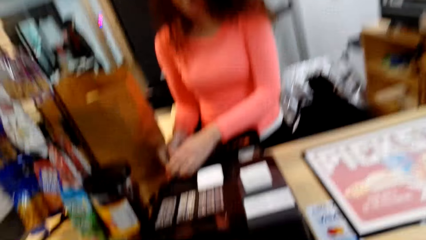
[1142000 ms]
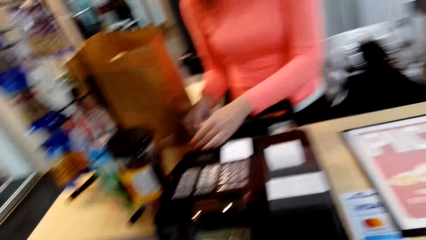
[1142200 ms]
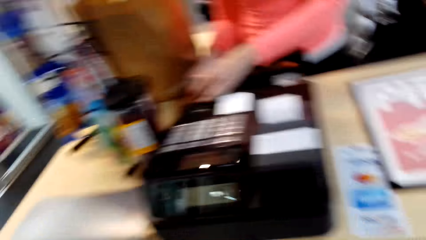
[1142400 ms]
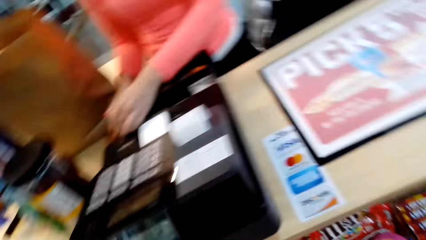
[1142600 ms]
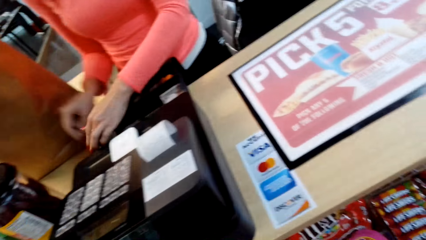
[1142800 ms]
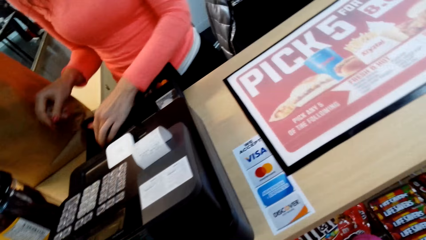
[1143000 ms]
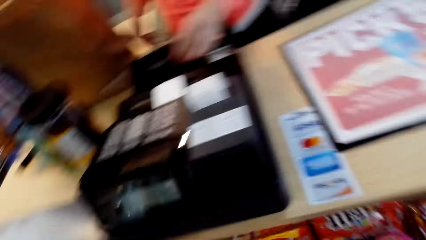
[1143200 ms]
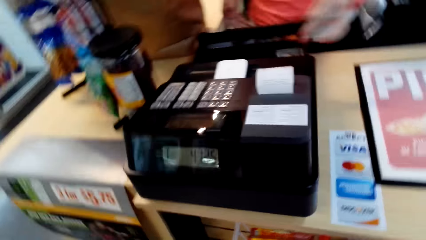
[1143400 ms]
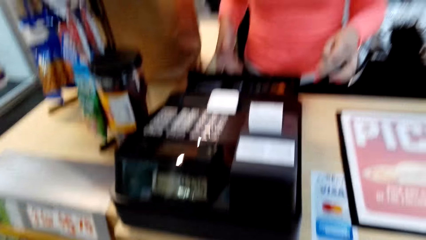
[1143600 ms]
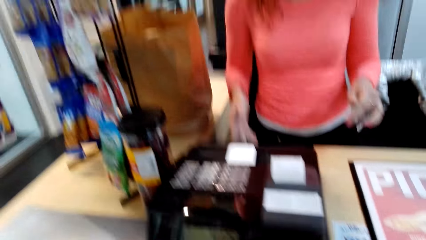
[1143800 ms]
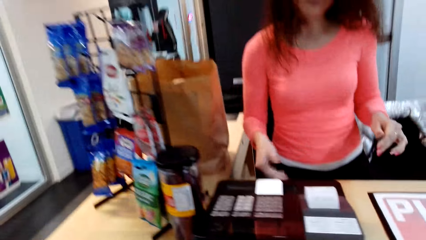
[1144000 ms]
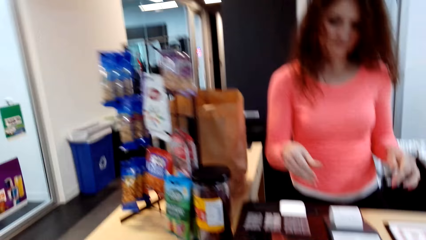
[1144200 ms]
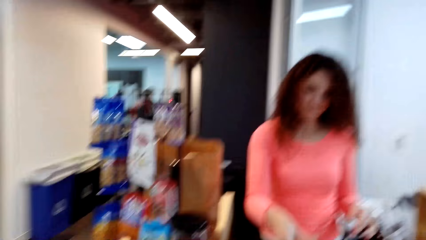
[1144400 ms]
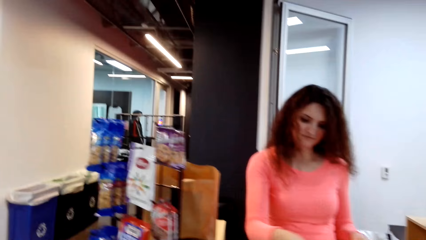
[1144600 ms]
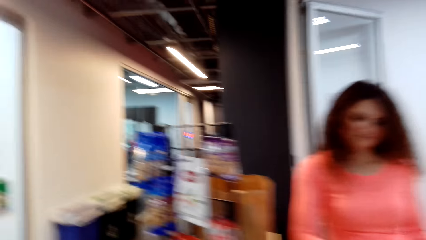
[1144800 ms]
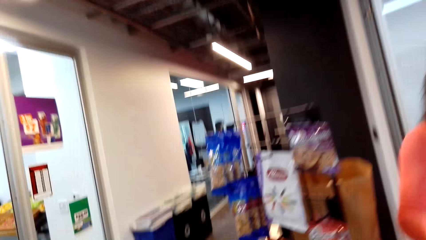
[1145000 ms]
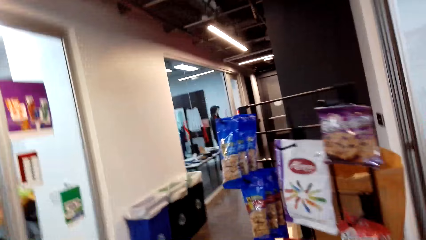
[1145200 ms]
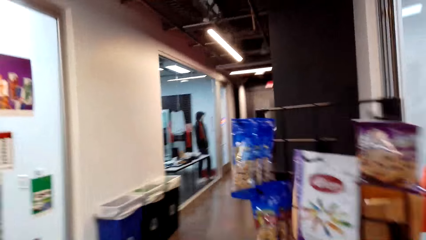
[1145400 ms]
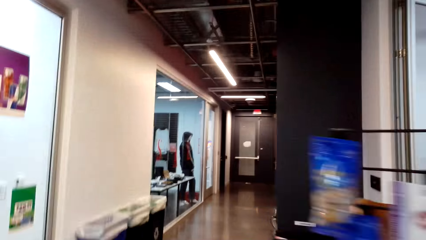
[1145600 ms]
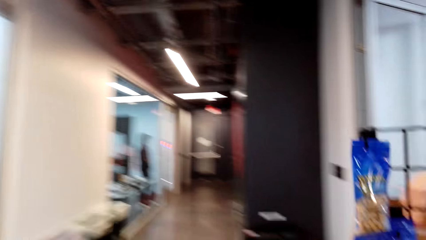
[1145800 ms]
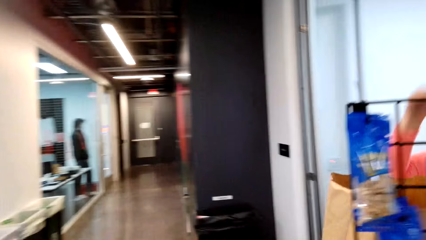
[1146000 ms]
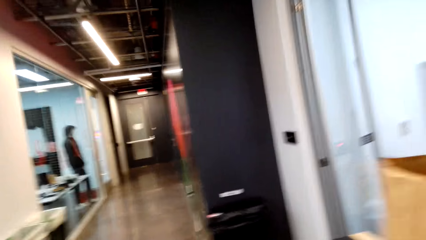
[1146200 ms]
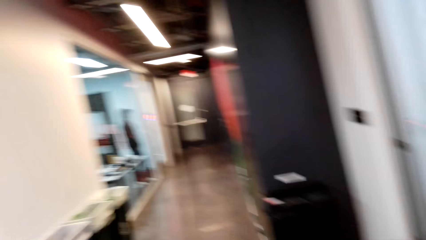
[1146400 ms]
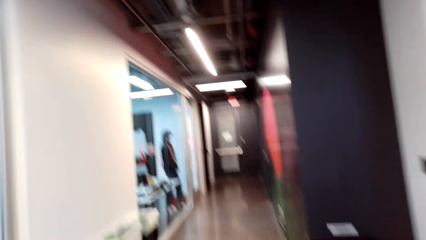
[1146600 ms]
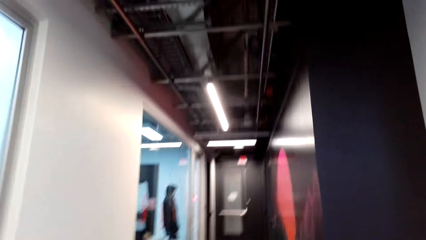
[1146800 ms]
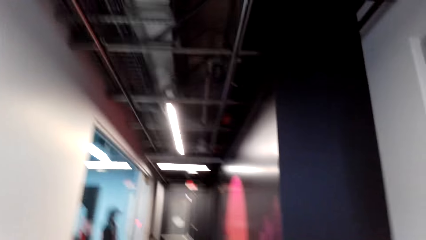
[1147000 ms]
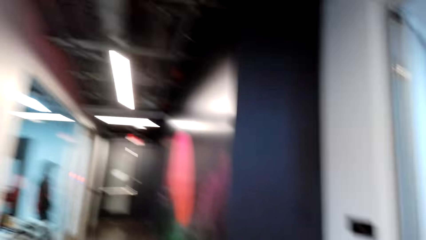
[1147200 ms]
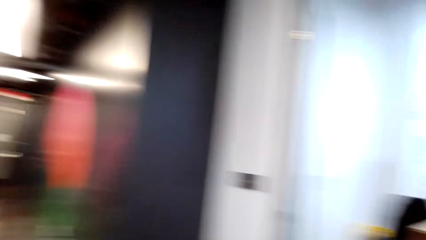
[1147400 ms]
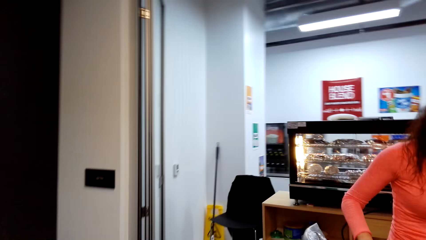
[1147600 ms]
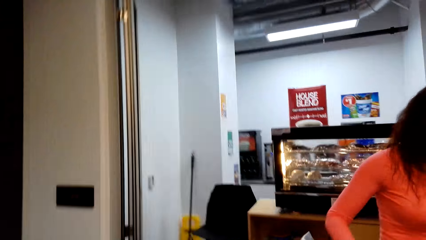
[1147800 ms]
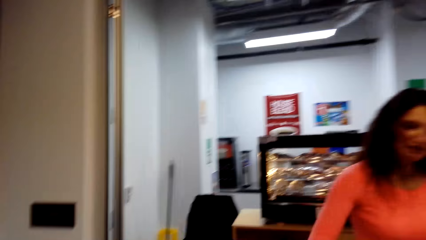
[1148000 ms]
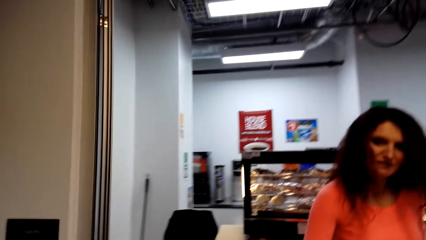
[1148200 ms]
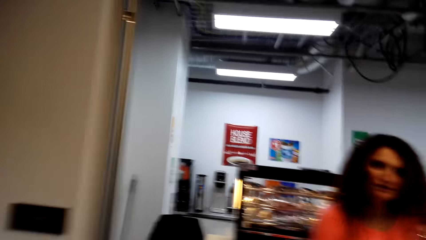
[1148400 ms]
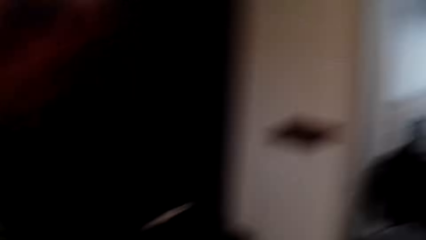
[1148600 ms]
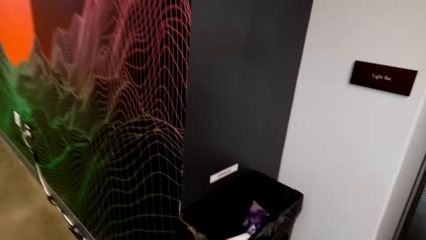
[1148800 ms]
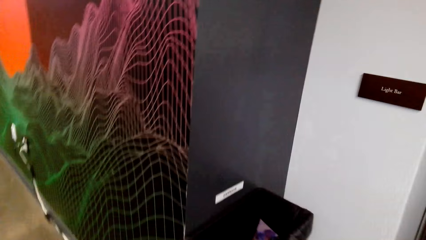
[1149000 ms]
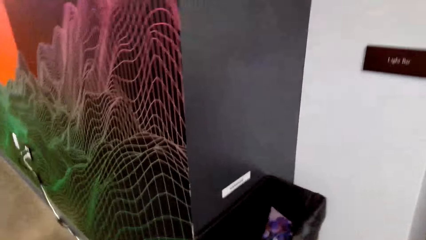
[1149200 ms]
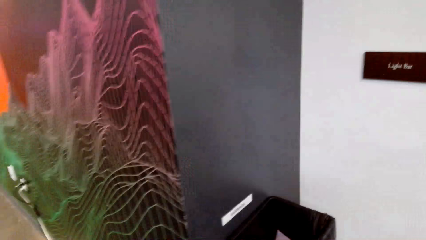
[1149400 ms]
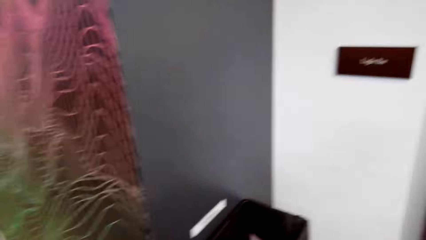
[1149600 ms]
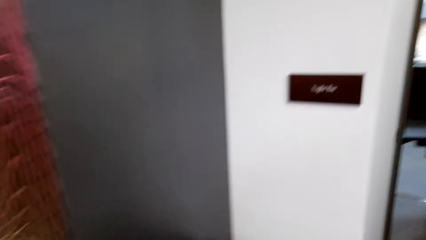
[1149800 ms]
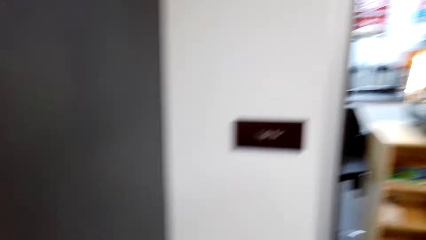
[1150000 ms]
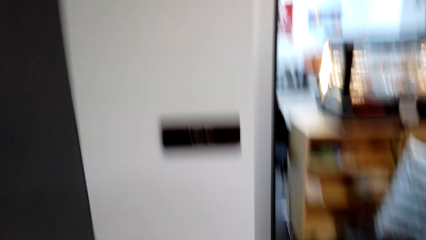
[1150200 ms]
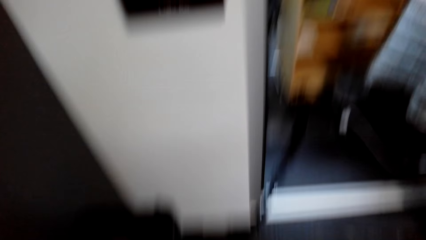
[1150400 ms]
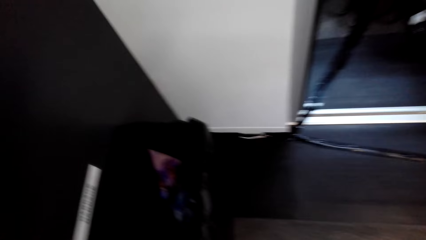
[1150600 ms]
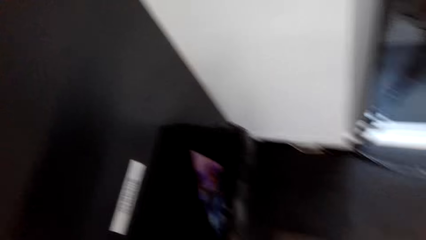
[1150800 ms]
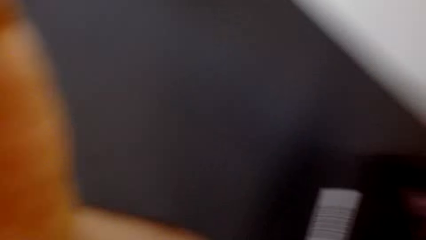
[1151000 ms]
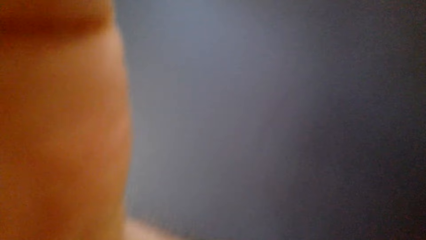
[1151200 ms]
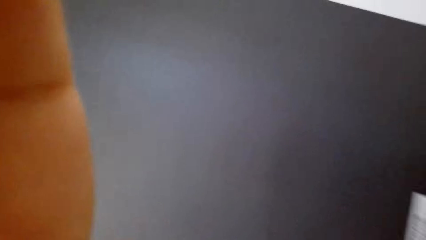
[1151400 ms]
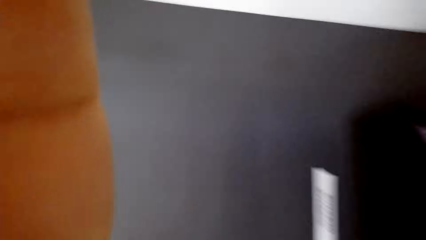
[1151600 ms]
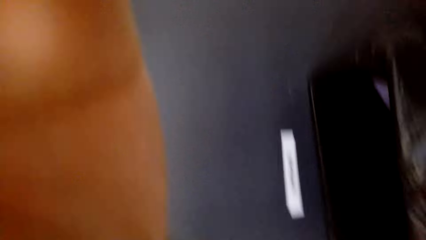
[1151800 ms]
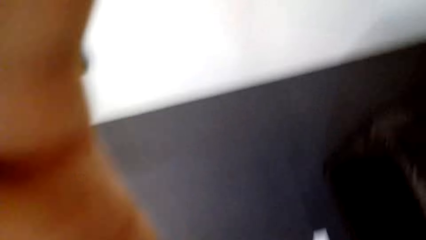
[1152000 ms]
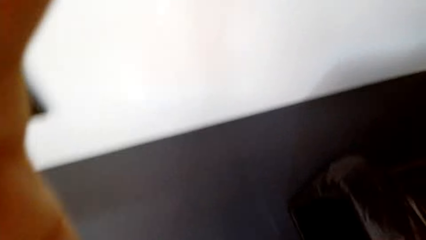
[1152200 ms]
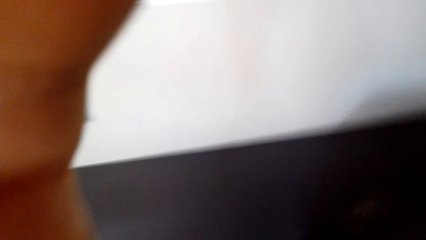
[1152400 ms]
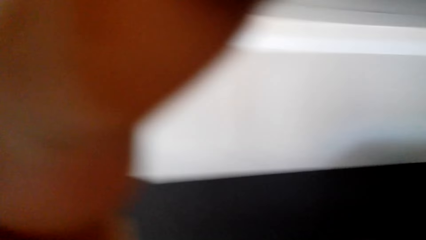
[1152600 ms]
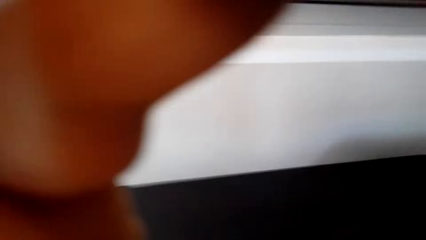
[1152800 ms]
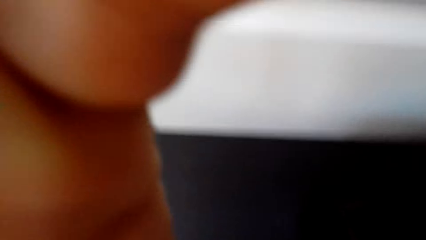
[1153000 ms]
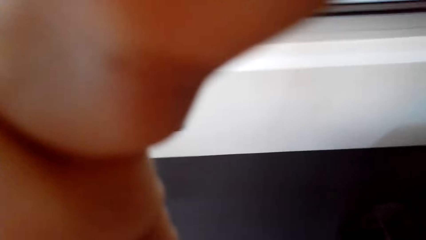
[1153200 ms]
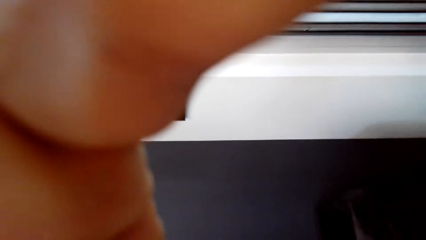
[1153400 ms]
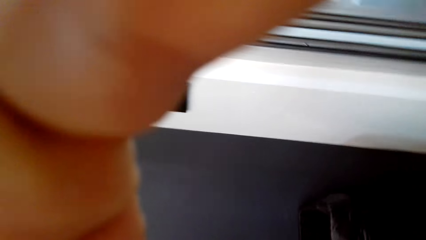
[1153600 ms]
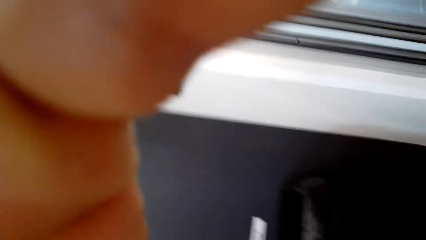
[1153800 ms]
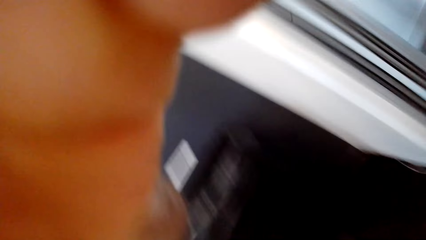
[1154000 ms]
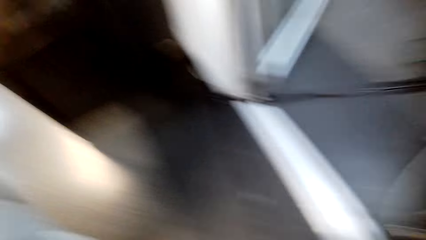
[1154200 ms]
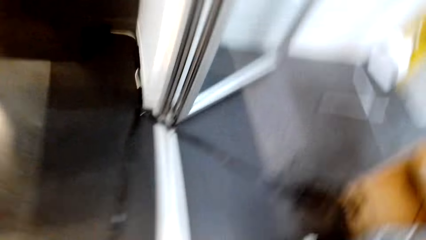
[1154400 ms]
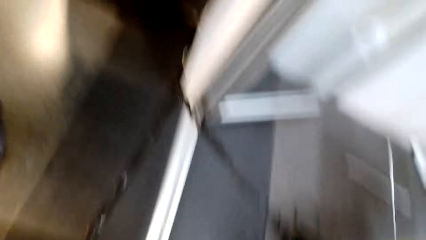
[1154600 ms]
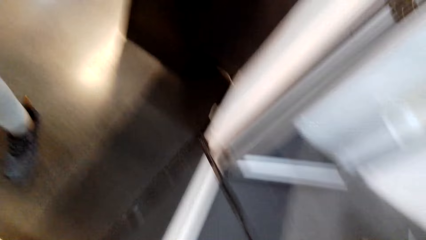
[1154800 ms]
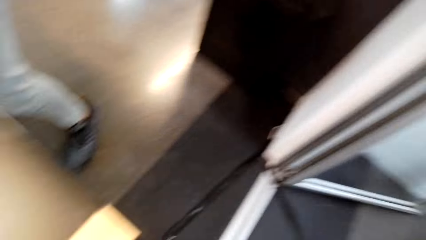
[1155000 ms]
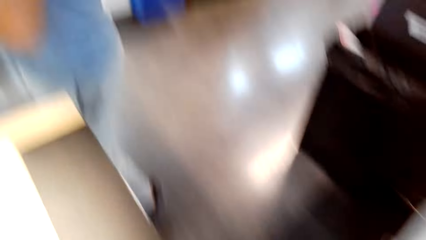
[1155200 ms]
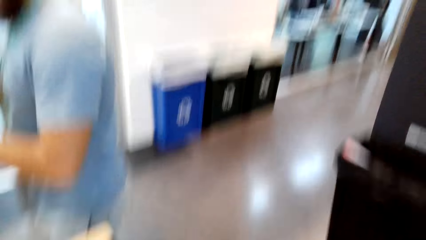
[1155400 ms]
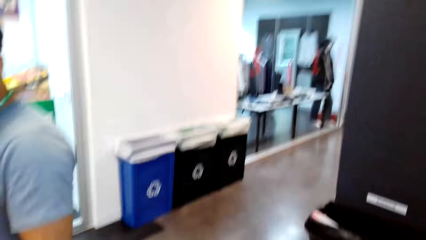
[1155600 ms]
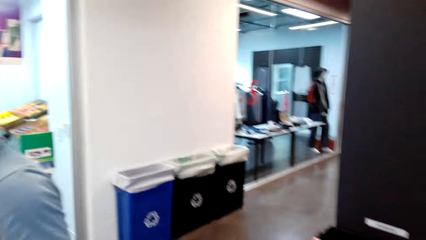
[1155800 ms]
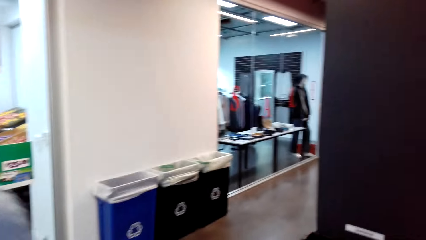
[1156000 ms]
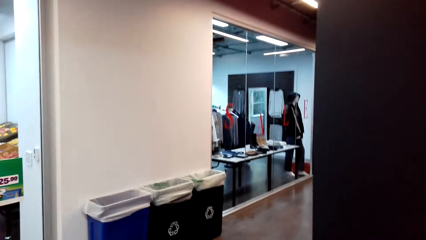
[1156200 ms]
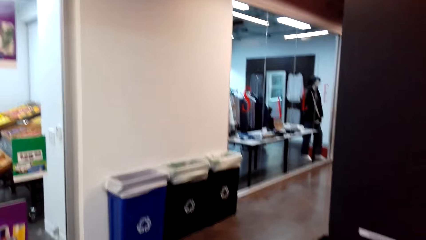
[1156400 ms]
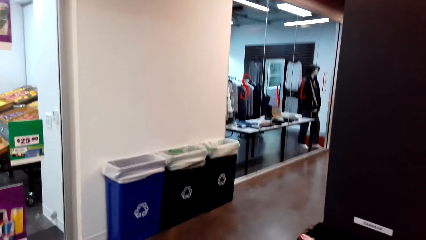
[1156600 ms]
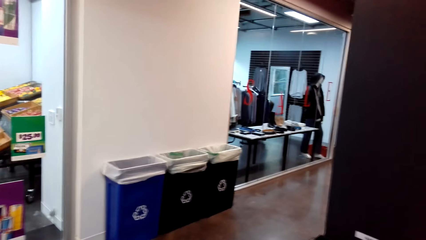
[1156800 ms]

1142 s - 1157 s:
The camera wearer walks in the supermarket. A person stands at the counter. The camera wearer walks in the supermarket. They adjust the camera. They lift a hand. A man stands. Another person walks in the supermarket.
